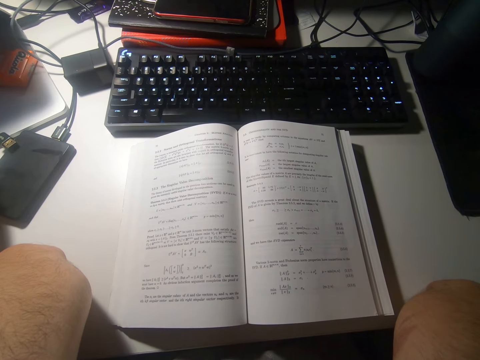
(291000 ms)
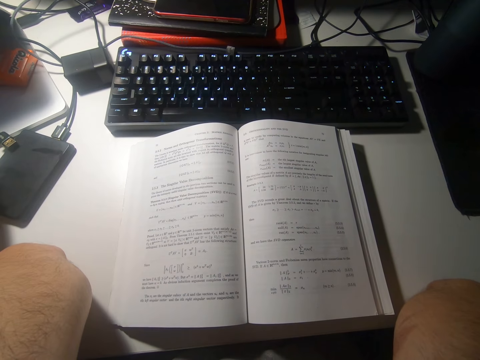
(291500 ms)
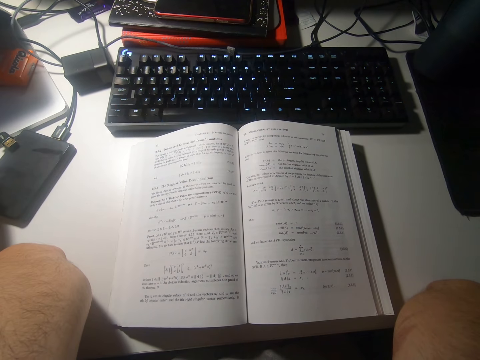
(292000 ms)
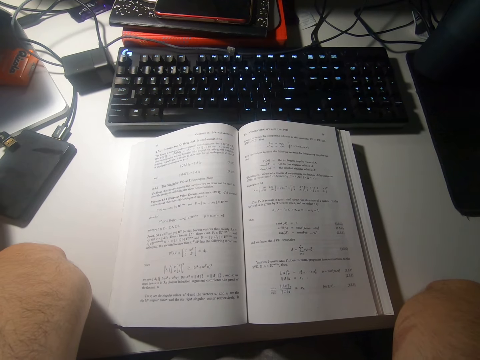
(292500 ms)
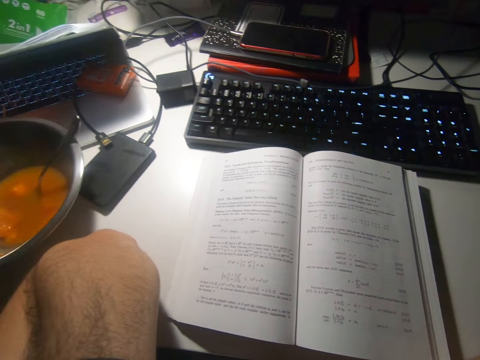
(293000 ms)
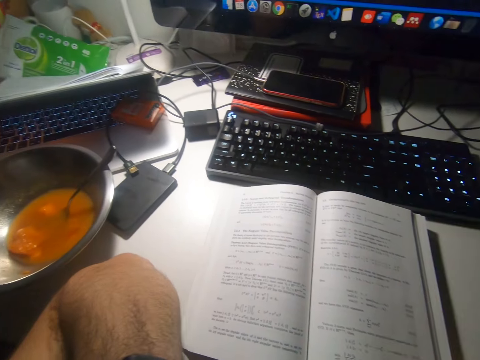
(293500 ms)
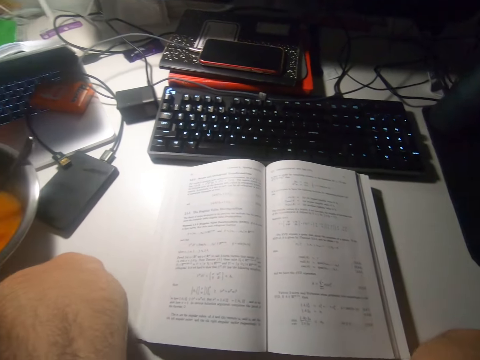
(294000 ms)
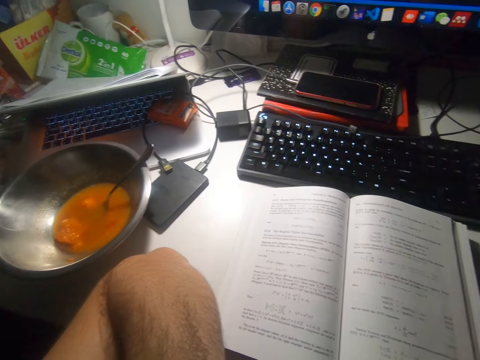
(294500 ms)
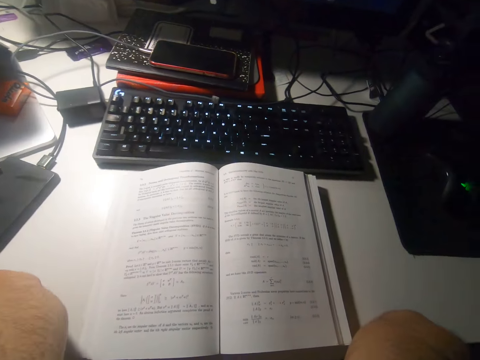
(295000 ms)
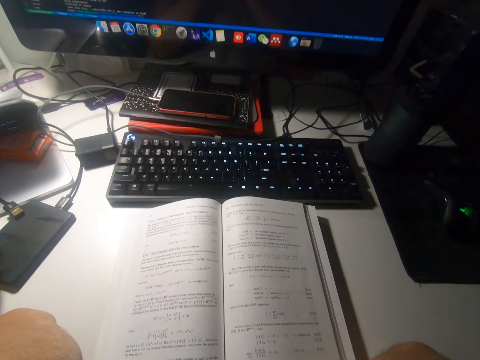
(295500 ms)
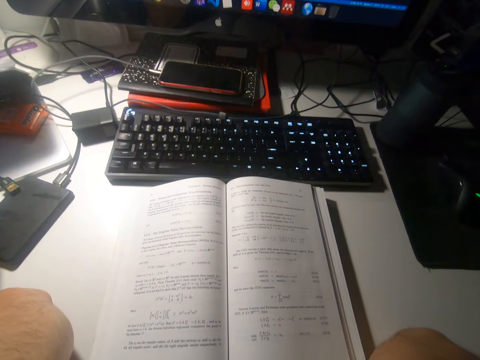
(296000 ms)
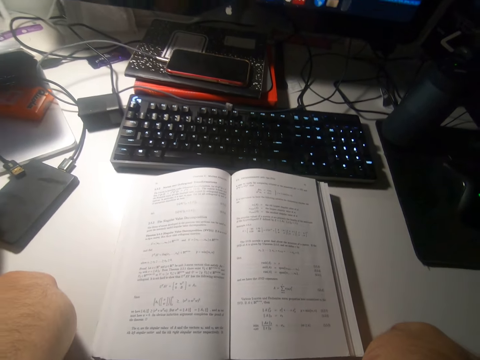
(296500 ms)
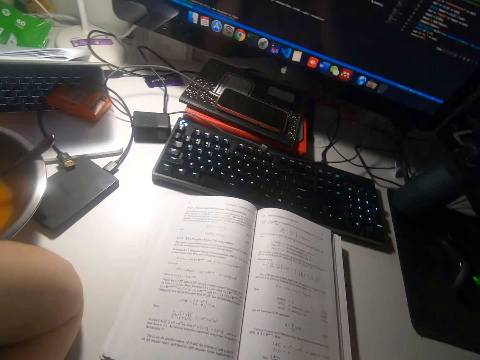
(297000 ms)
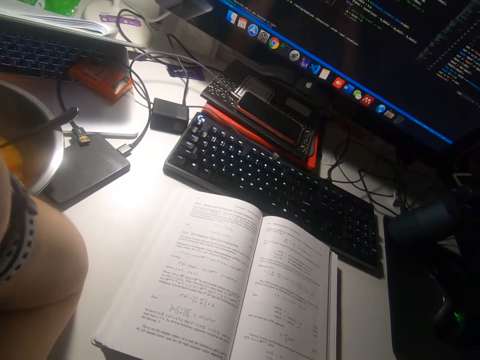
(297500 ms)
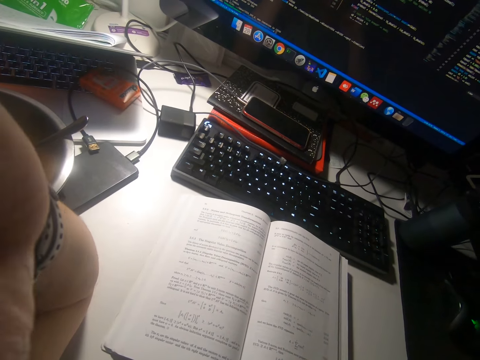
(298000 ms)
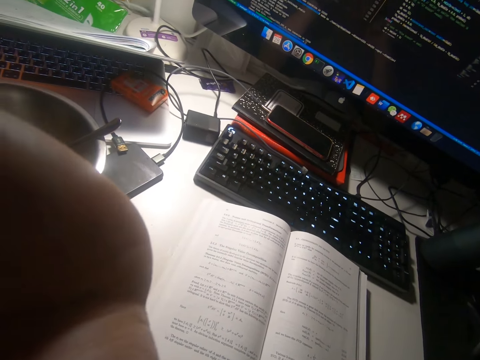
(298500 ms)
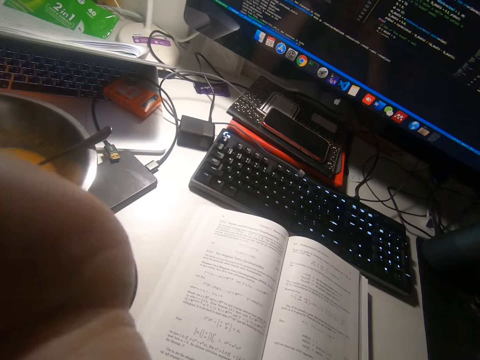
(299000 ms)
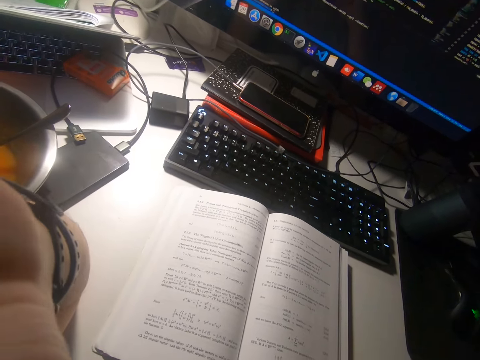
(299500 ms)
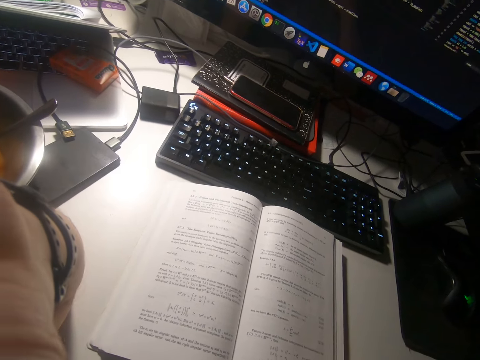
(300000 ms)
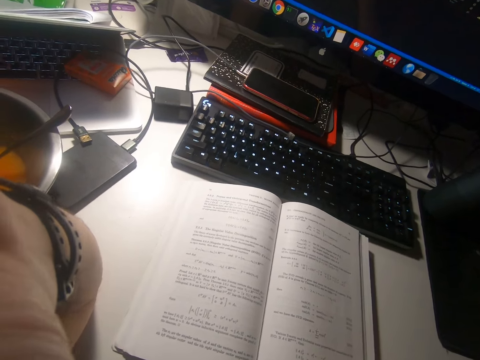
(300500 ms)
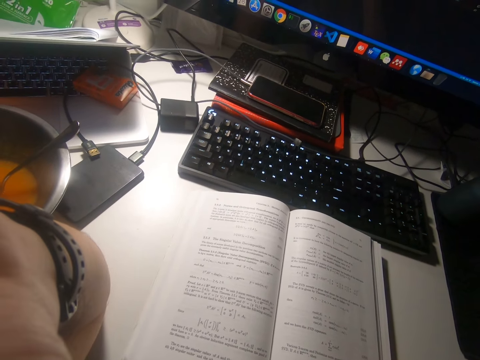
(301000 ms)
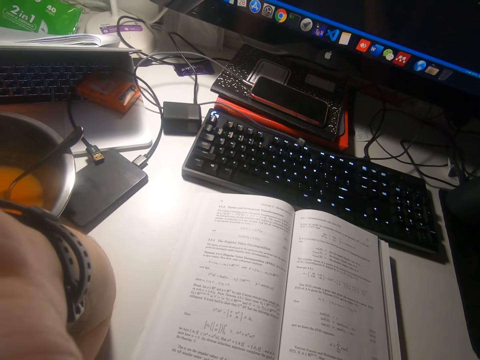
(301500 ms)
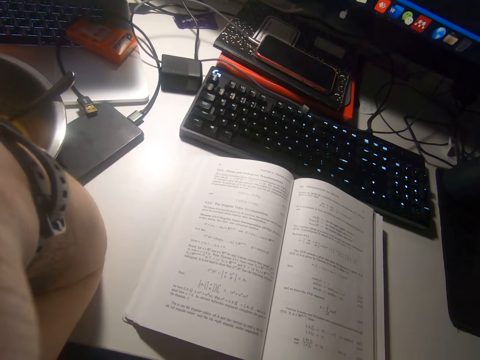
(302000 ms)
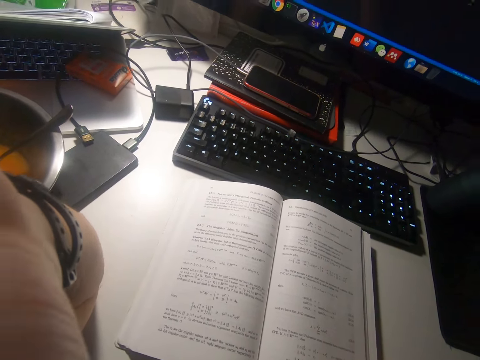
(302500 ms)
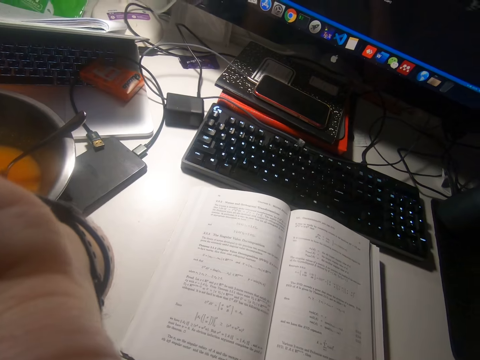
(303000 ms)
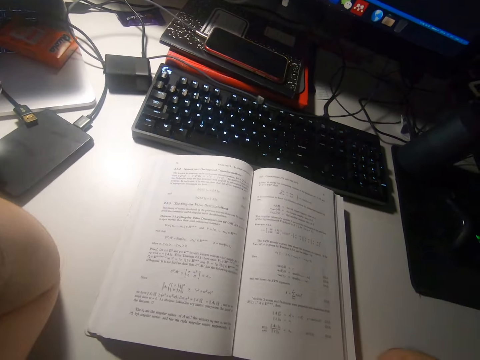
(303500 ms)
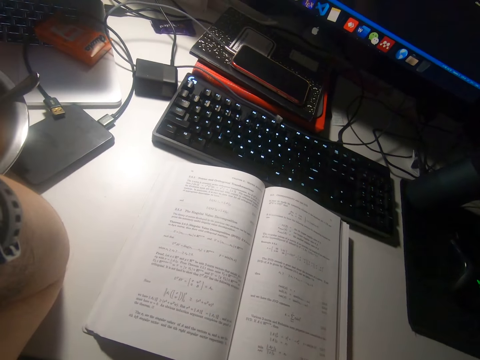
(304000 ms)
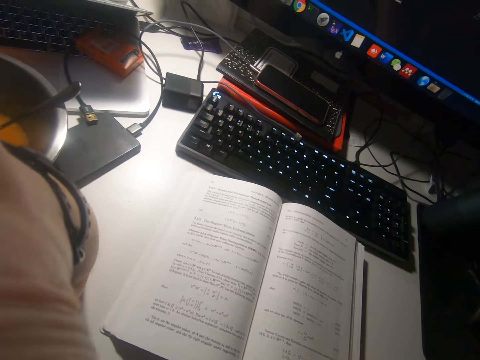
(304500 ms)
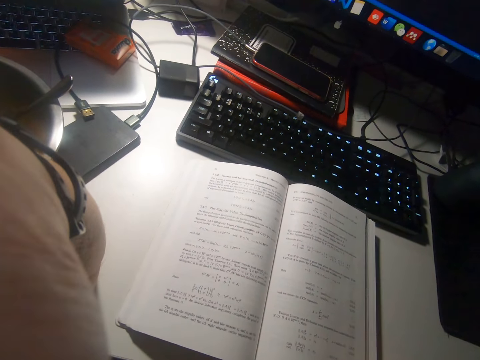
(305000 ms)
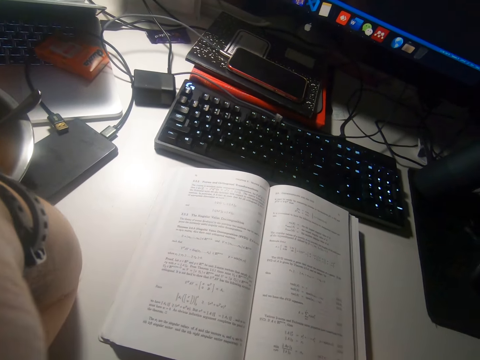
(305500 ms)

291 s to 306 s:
The camera wearer looks around. They touch their head.

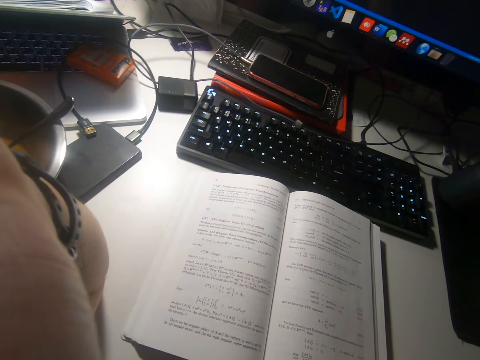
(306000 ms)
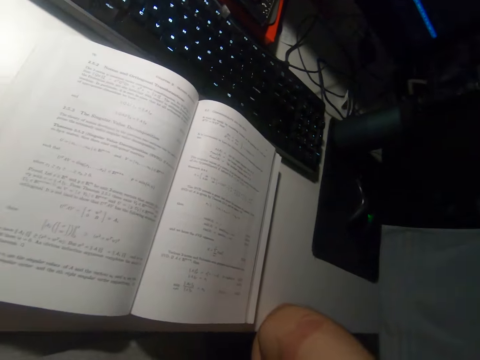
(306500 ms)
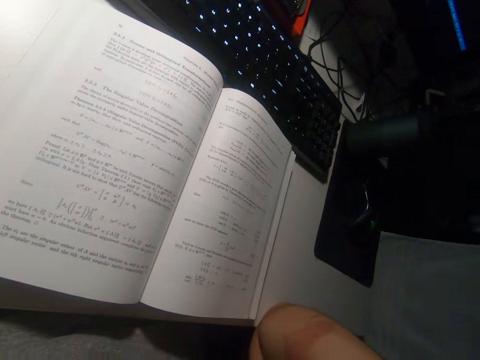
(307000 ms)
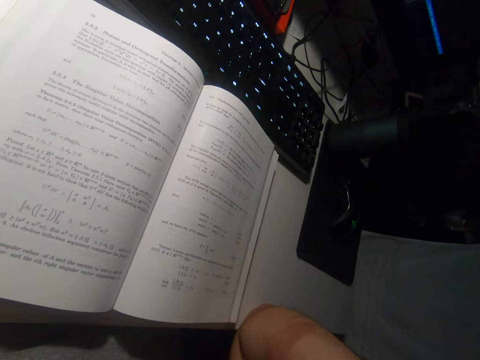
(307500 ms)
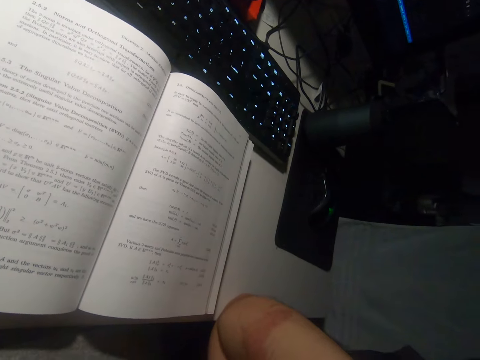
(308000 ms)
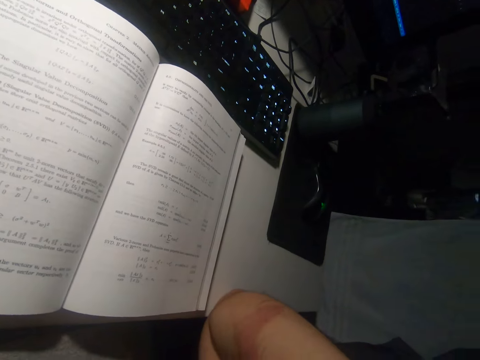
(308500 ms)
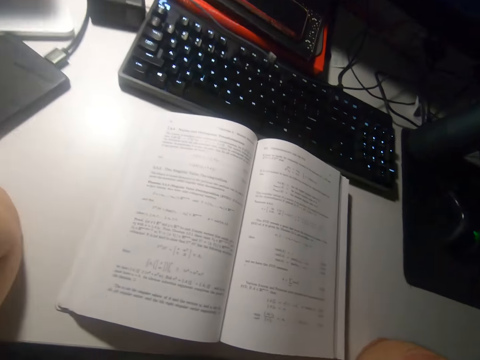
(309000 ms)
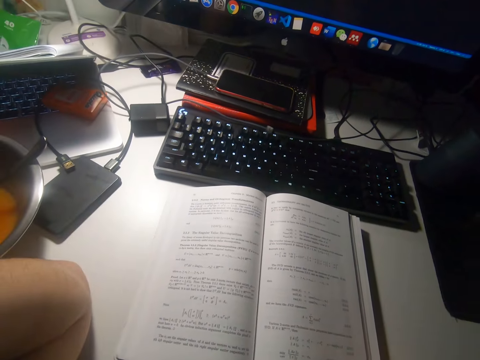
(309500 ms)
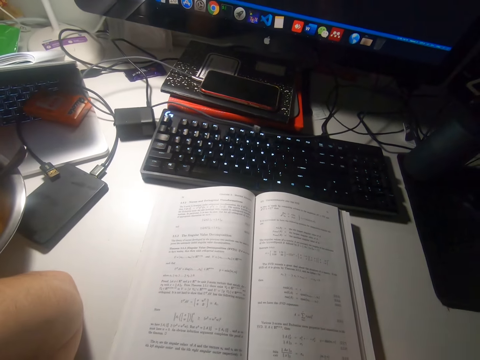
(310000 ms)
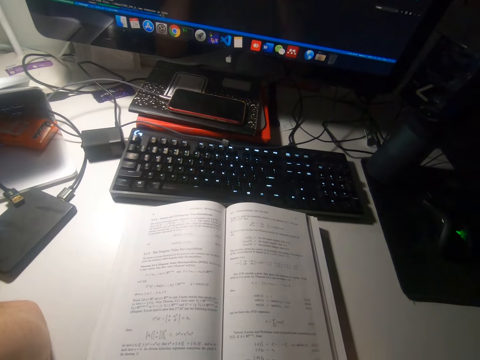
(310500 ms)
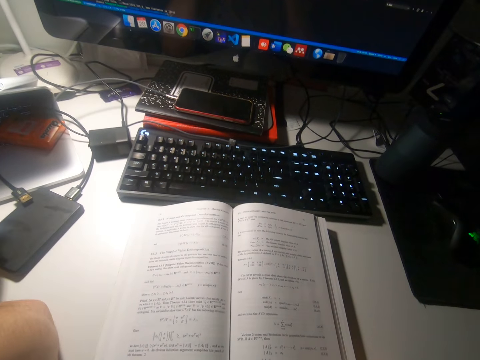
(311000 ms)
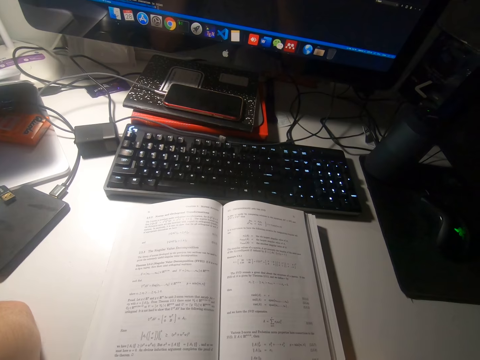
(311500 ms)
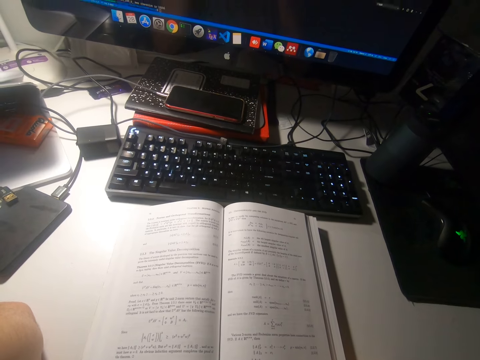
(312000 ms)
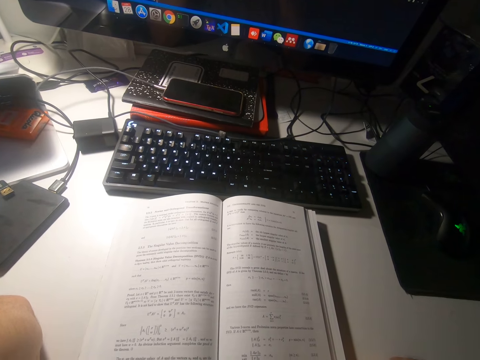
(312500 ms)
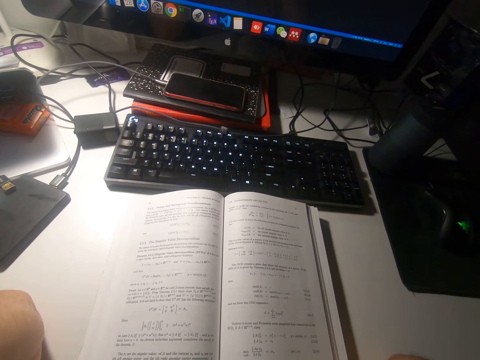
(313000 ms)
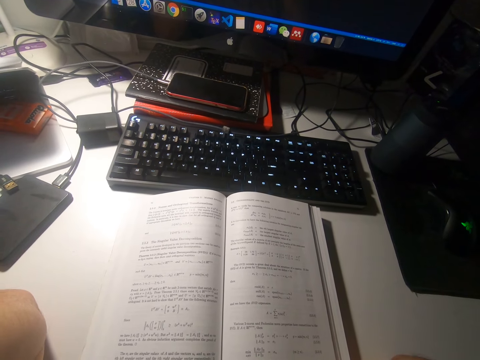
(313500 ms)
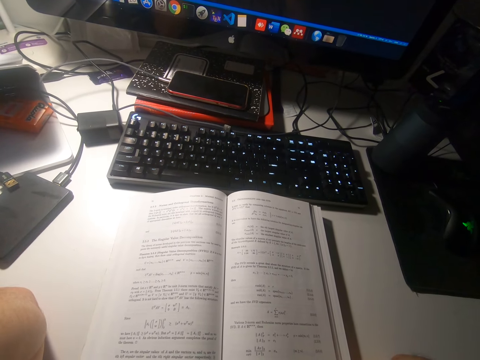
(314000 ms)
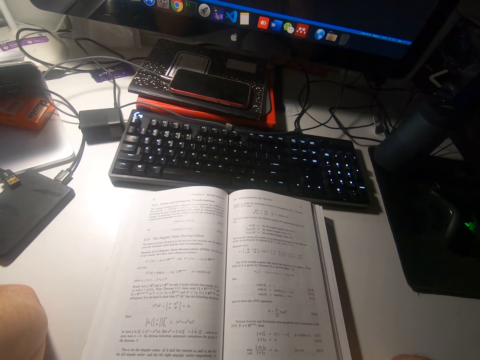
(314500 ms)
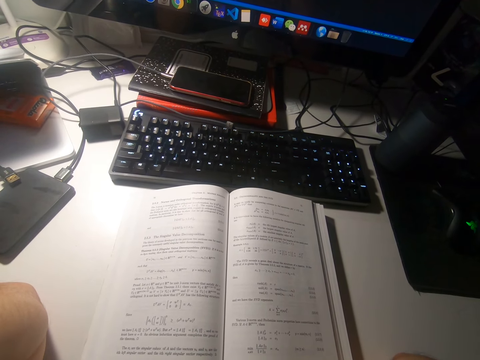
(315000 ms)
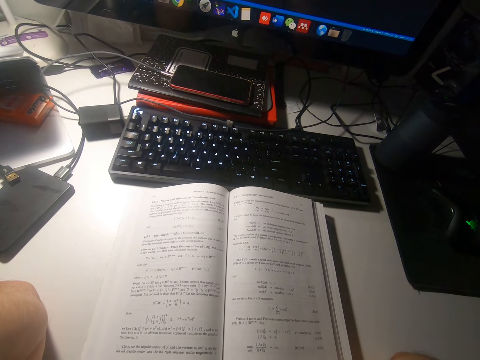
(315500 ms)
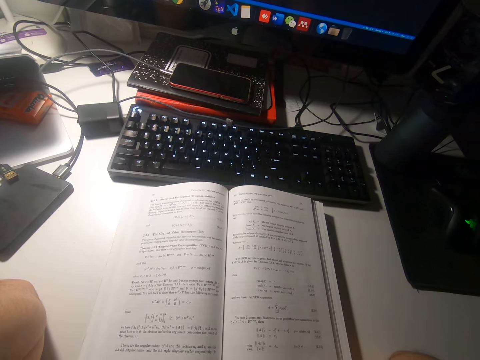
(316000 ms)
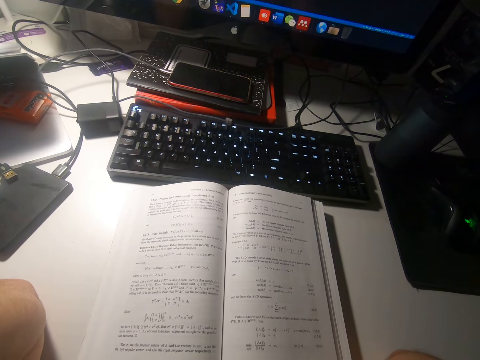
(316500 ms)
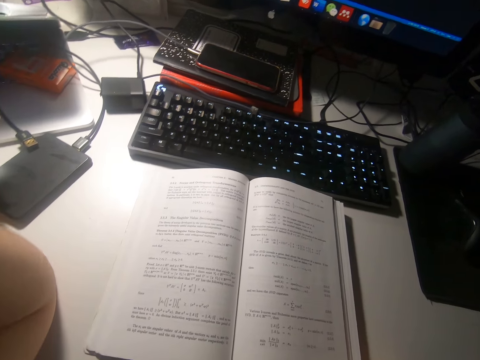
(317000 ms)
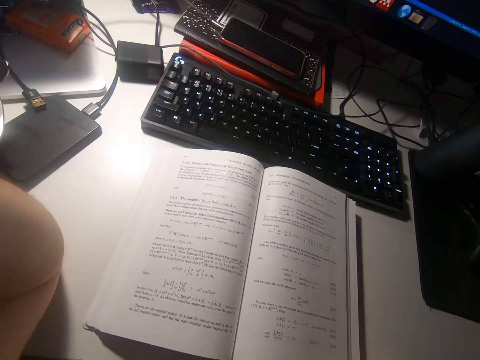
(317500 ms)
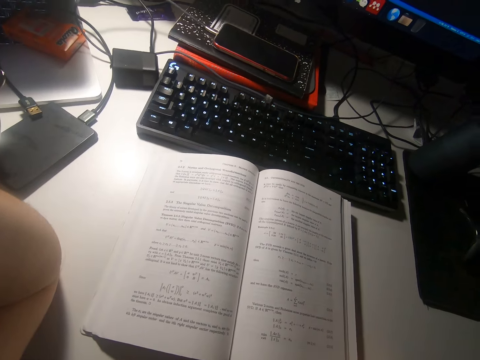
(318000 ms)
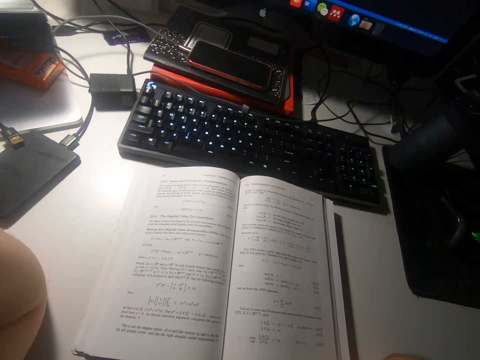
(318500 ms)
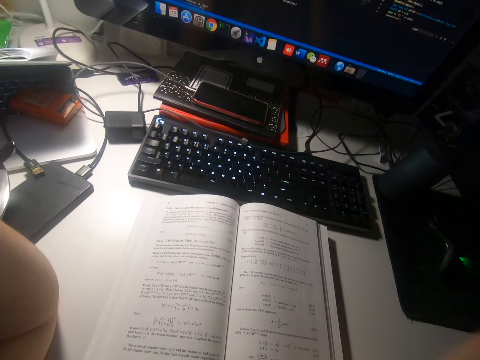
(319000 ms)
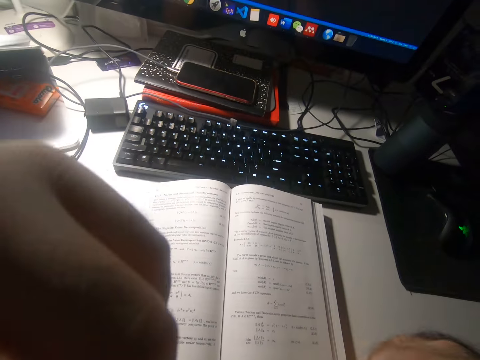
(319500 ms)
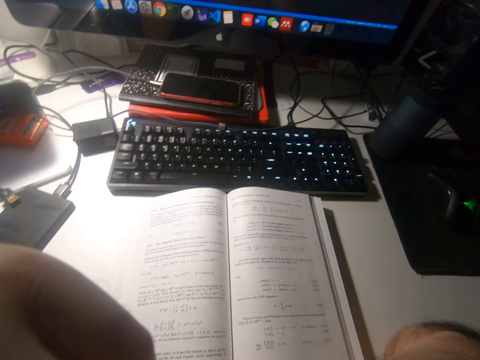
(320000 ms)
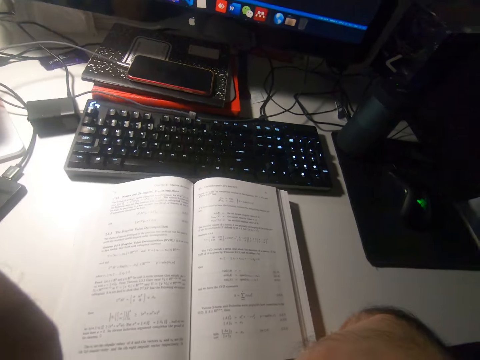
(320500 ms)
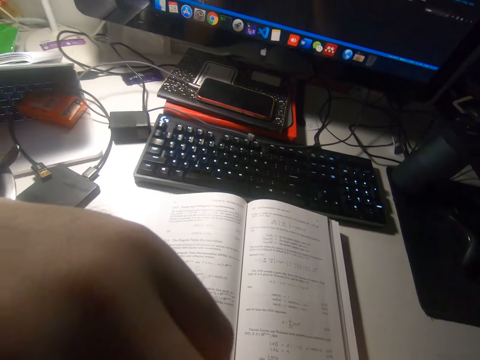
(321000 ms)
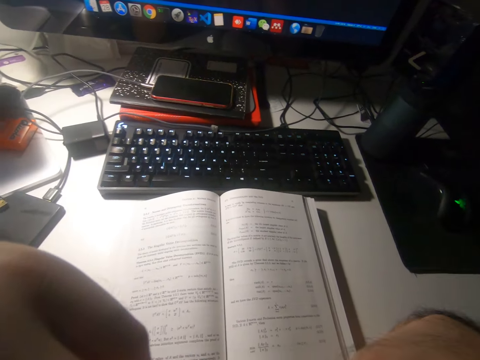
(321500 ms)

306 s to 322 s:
The camera wearer looks around. She puts both of her hands on her face.
